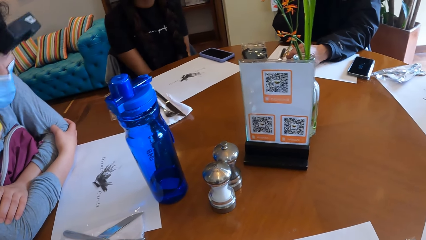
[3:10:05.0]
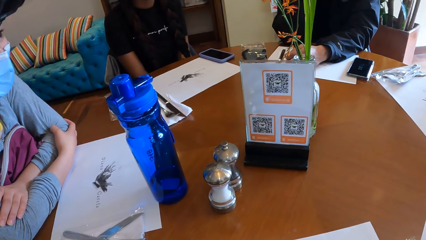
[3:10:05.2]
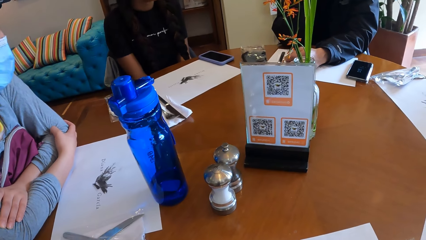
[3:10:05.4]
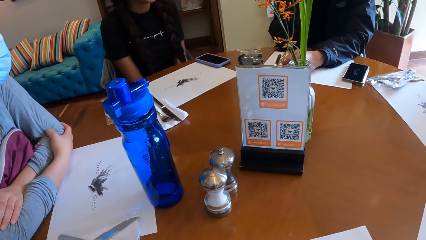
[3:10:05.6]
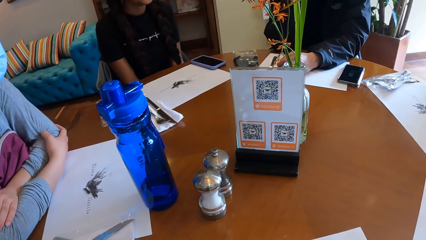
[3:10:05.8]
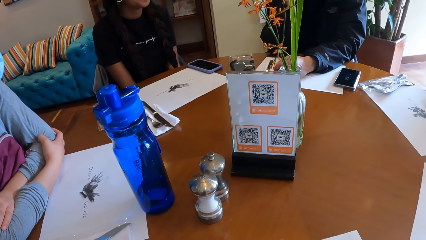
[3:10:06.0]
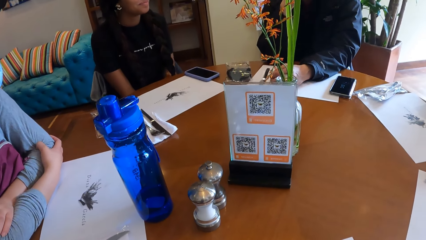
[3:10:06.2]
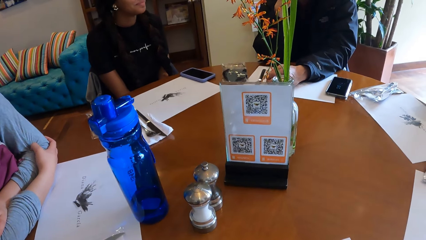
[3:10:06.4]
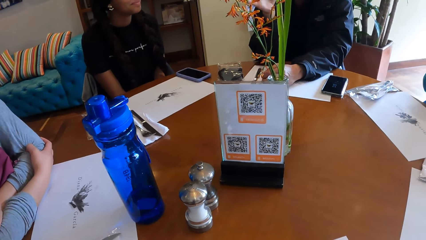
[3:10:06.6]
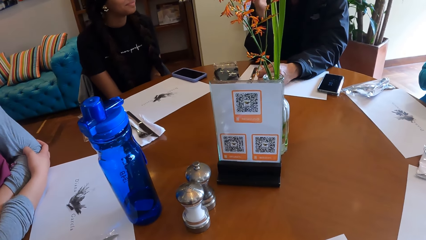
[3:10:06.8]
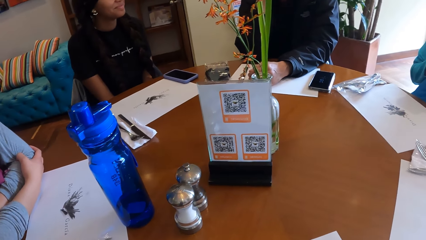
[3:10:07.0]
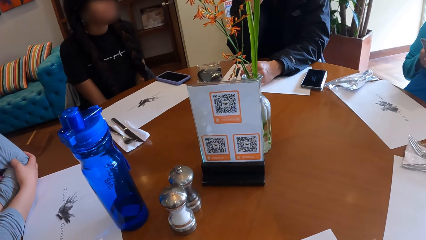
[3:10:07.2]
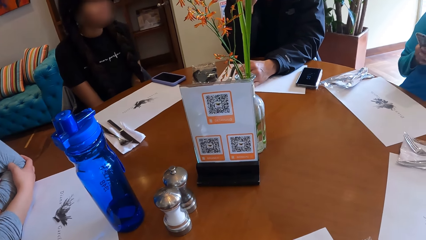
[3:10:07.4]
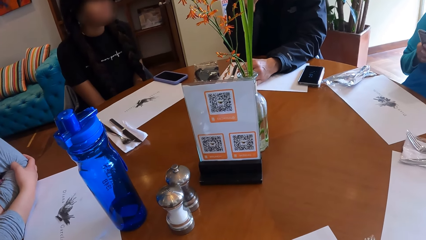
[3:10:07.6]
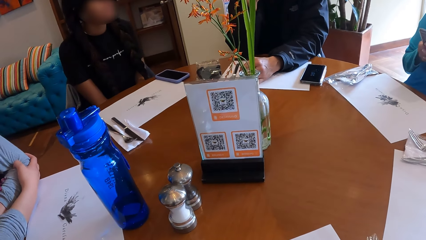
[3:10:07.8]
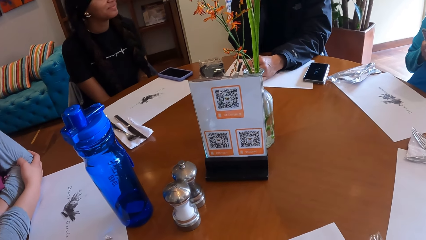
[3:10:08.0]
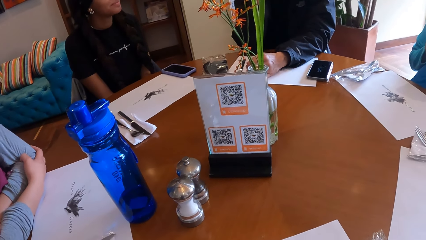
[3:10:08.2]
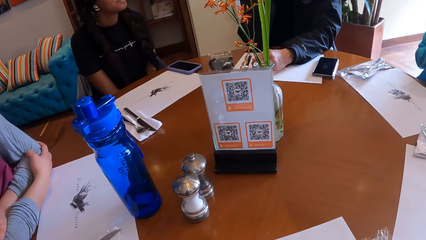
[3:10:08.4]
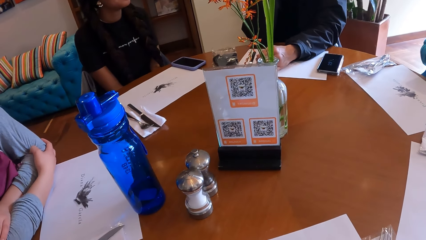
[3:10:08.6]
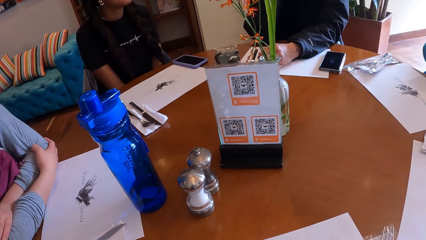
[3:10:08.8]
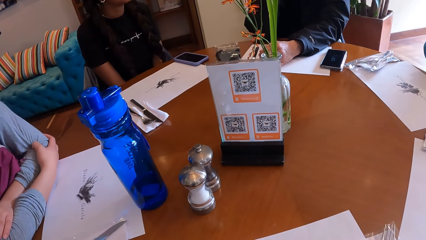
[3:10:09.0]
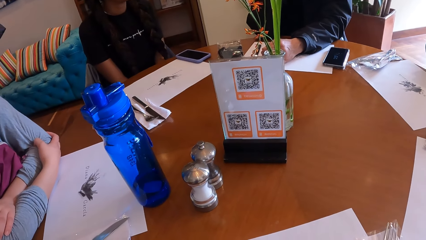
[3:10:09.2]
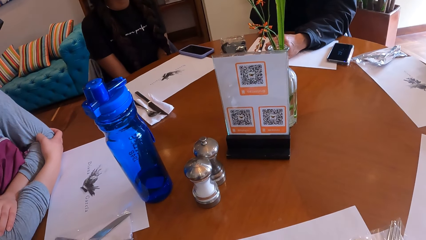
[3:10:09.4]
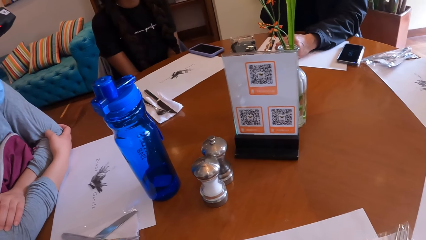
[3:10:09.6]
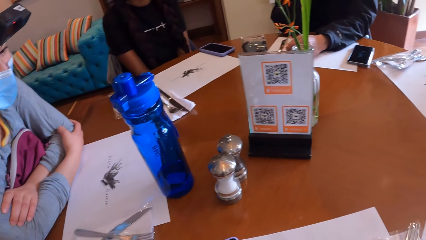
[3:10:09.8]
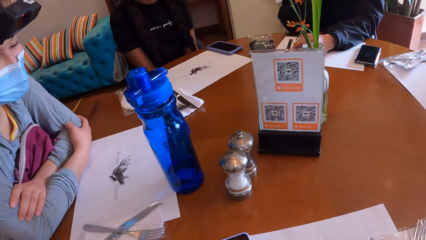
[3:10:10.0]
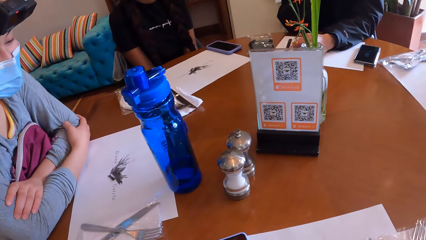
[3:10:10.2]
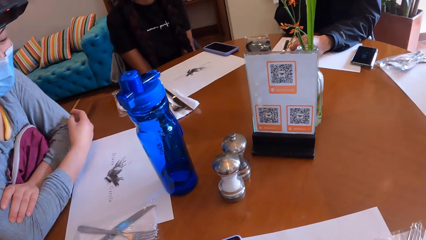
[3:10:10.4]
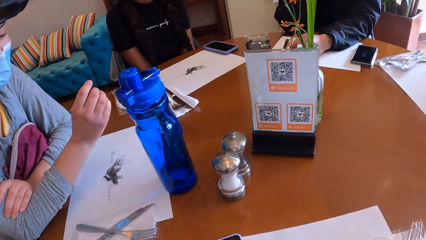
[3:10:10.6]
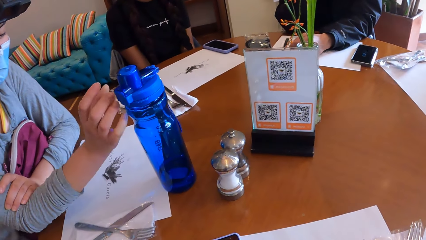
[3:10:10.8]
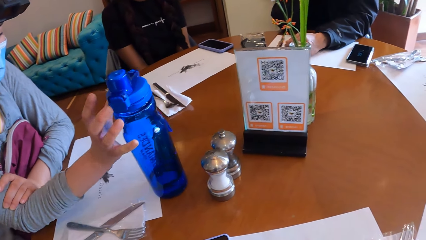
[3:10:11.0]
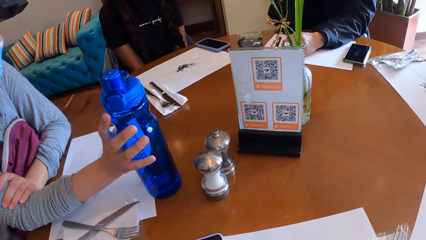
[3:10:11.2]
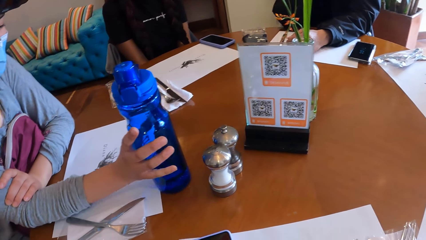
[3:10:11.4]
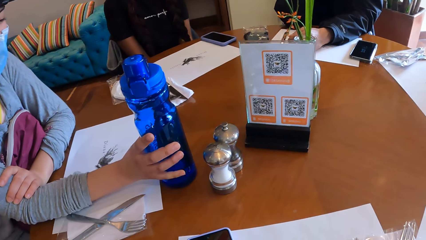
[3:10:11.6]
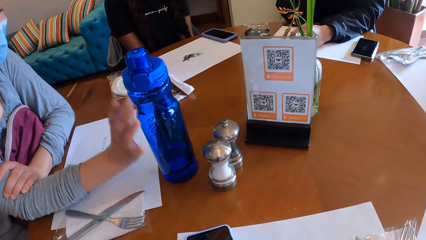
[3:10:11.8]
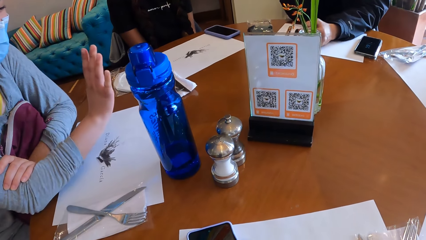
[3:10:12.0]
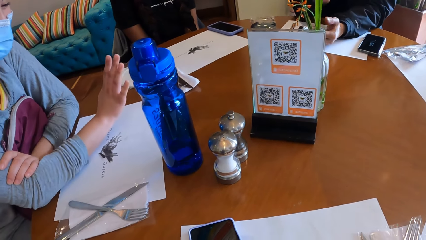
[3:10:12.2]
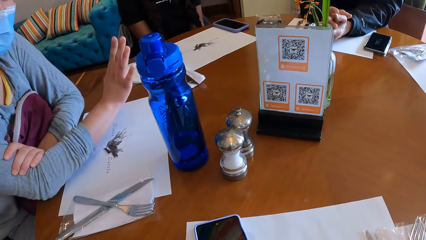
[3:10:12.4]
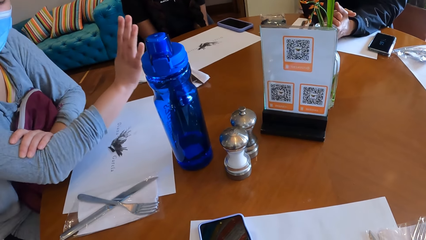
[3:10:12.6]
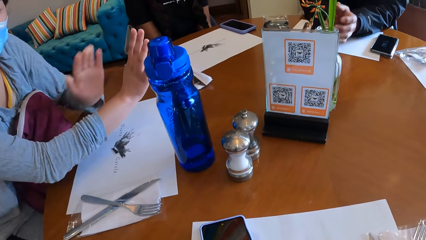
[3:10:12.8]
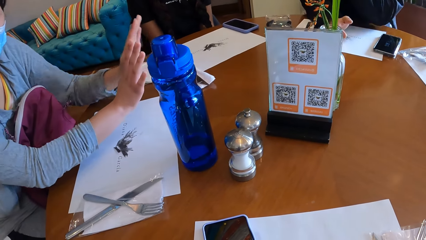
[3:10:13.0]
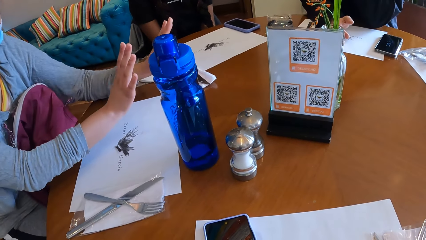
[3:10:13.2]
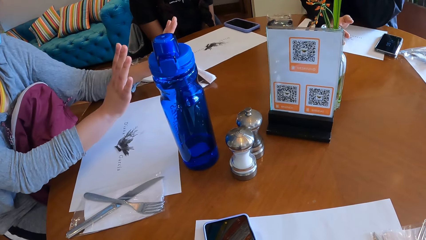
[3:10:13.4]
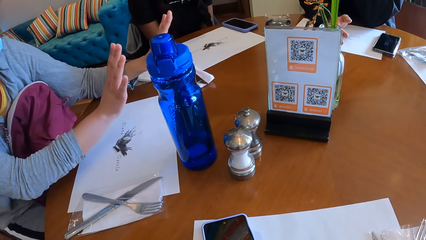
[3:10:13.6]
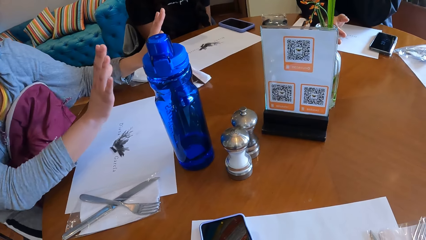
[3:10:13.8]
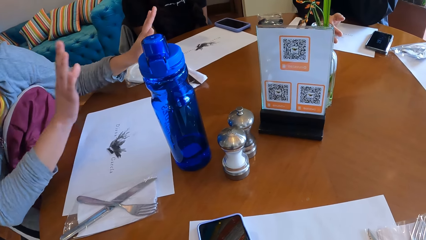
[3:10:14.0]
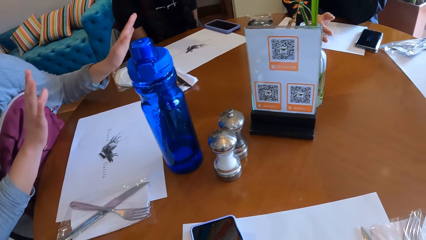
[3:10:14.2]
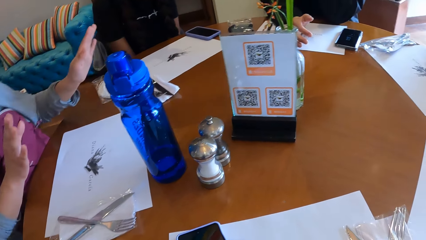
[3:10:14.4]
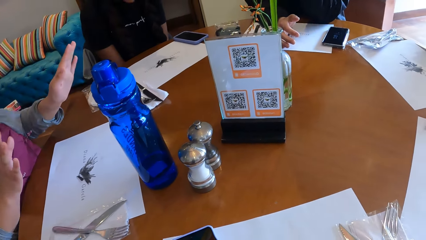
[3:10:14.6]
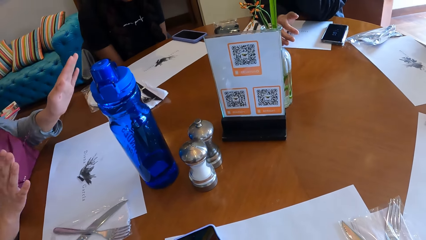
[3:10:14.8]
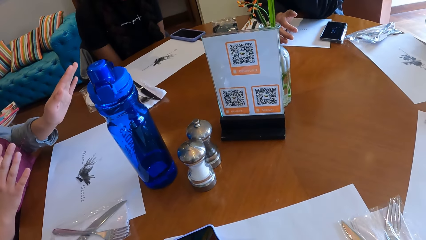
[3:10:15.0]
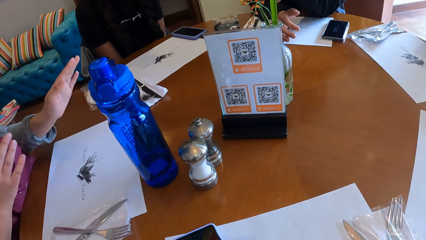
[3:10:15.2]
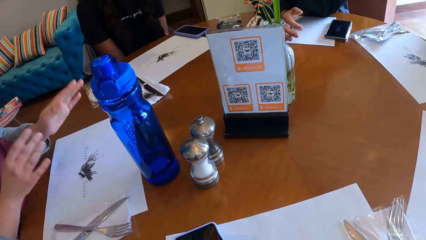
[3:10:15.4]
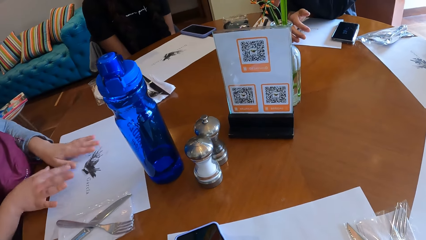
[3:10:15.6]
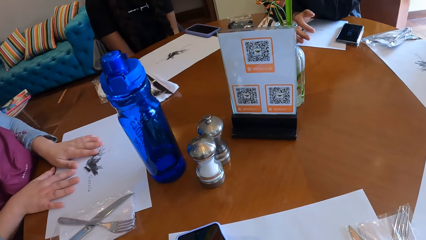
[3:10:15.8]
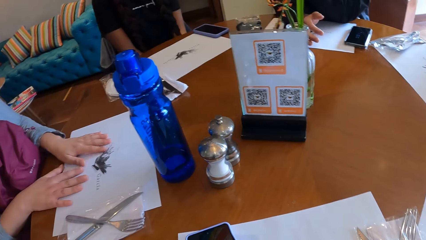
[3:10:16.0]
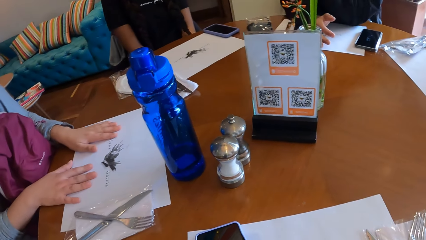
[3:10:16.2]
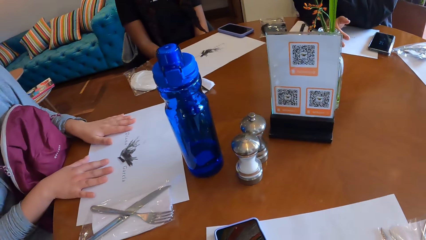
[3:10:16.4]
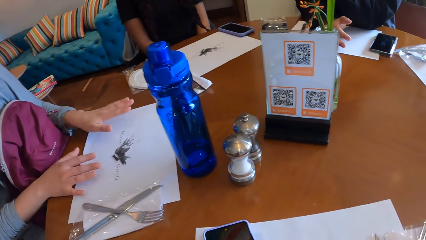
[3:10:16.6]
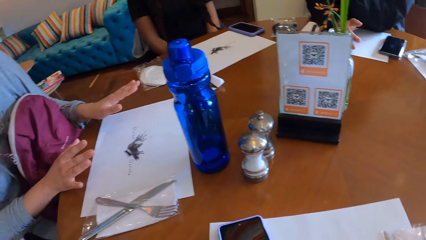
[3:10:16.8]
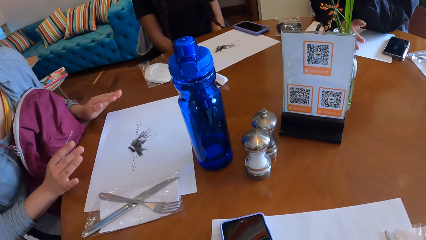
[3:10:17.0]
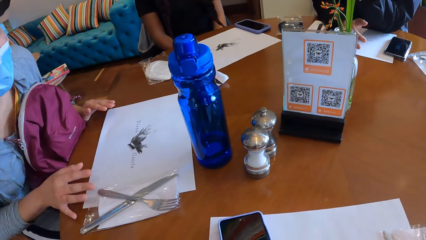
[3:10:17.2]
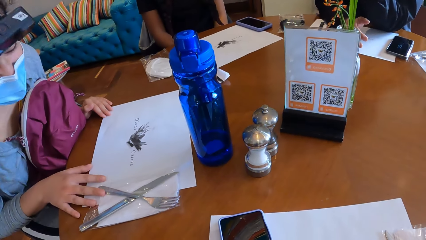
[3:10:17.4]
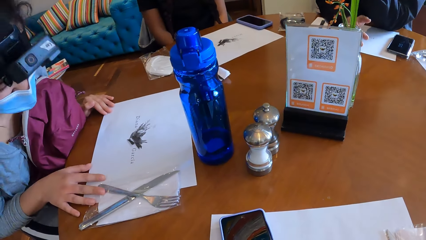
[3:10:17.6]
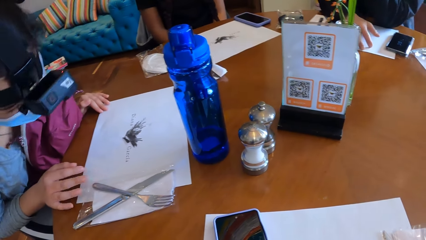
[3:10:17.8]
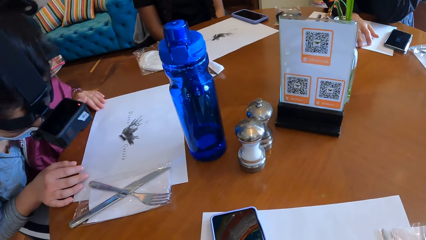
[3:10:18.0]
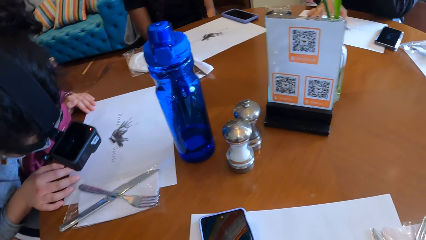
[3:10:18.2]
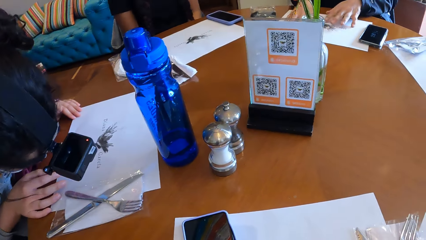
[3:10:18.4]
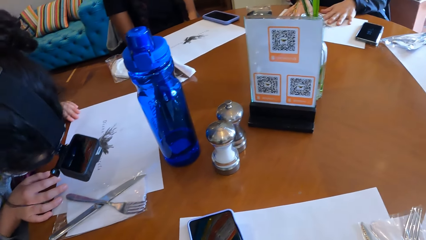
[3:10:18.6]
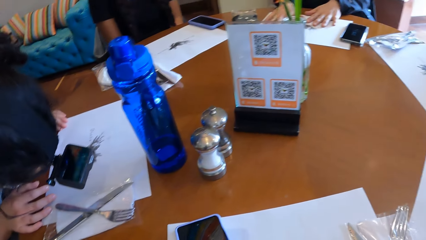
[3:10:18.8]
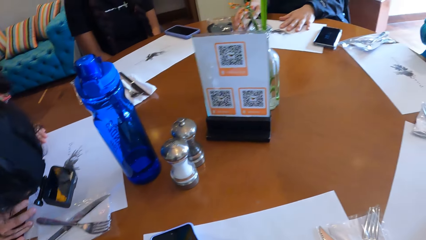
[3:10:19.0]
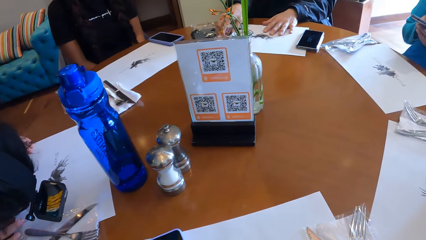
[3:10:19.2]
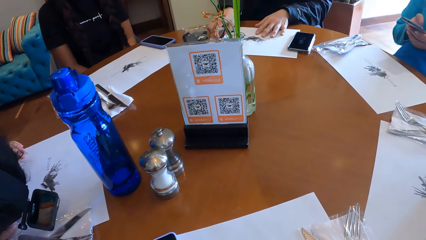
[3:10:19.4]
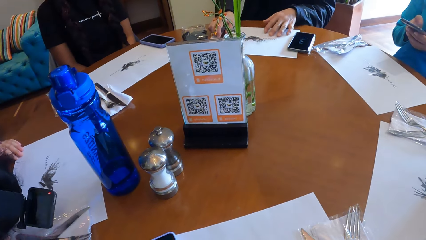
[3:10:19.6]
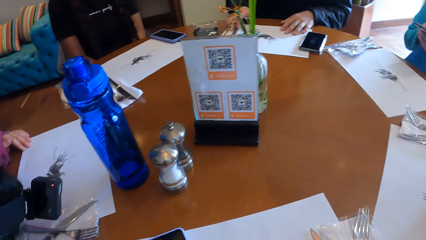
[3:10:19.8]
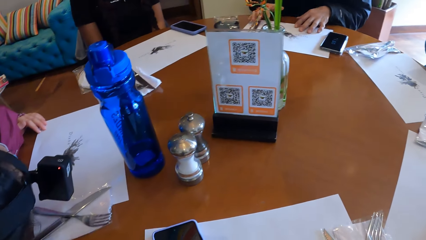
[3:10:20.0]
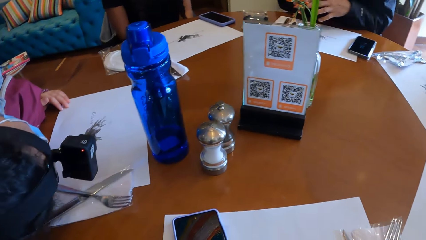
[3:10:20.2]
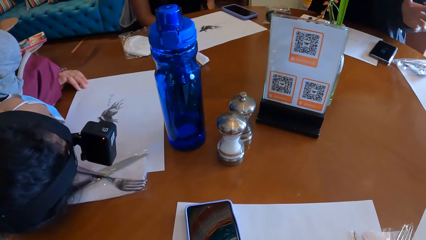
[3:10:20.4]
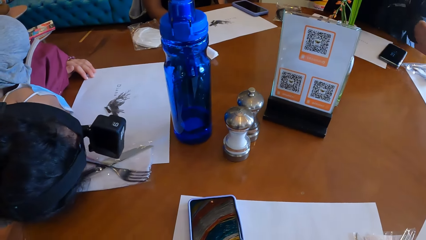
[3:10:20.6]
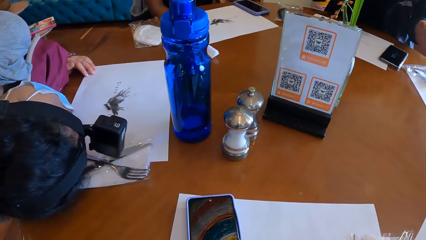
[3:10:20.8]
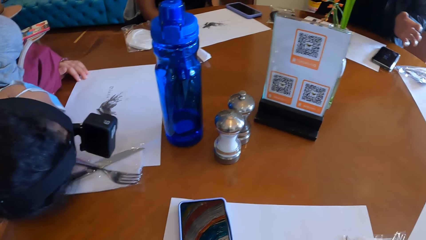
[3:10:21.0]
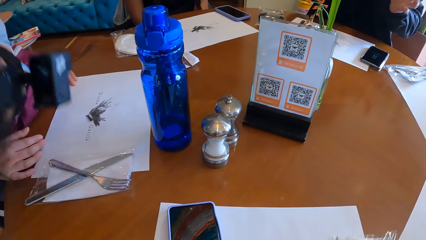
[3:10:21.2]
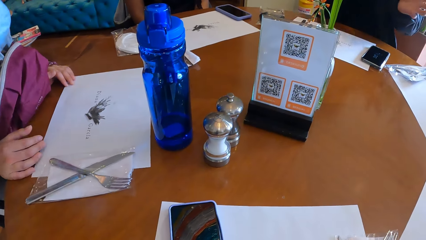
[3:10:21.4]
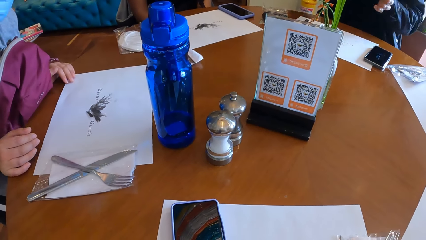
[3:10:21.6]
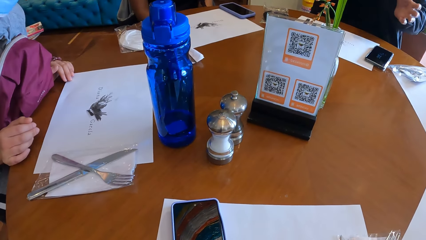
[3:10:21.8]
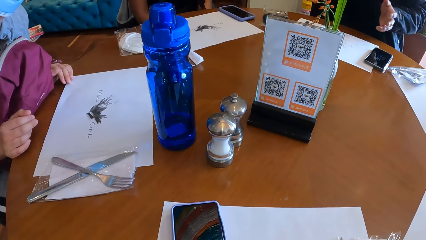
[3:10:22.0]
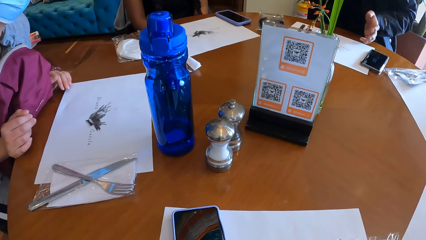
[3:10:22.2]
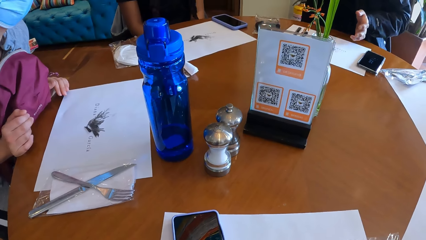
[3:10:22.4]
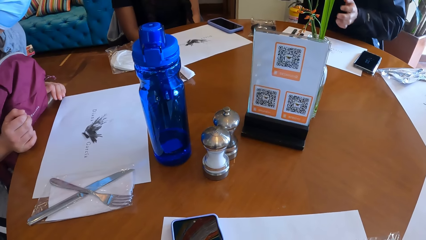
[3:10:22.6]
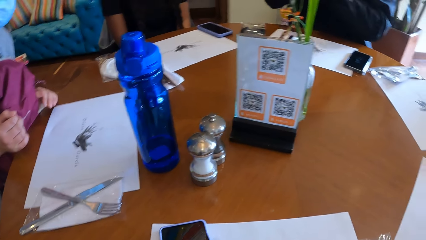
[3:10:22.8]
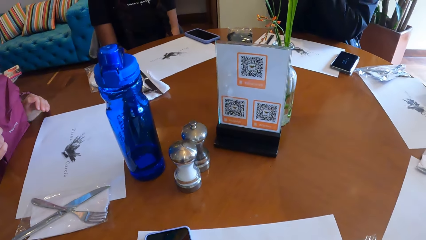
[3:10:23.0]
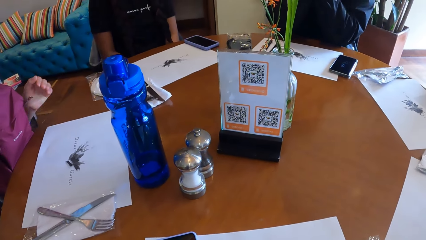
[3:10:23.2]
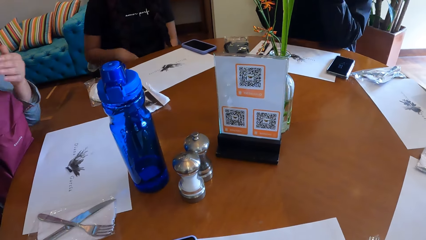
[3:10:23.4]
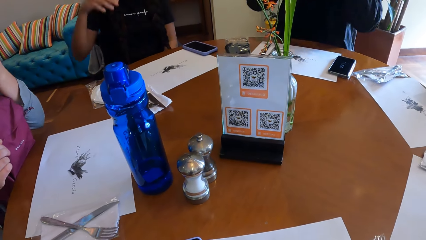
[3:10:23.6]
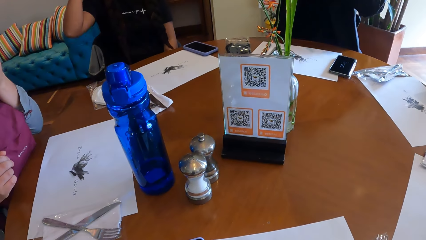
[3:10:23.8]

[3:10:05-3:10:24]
A woman looks on the table. She raises her head. She touches a blue water bottle on the table with her right hand. She gestures. A person touches a table mat. The woman bends on the table. She puts her head on the table. The person gestures. The woman raises her head.
